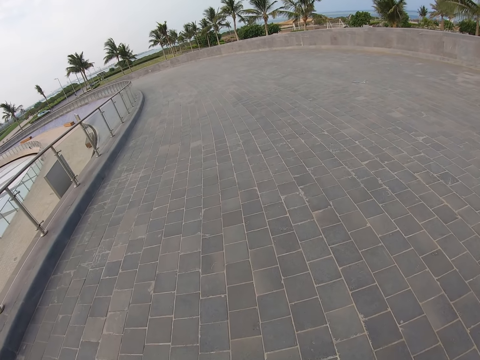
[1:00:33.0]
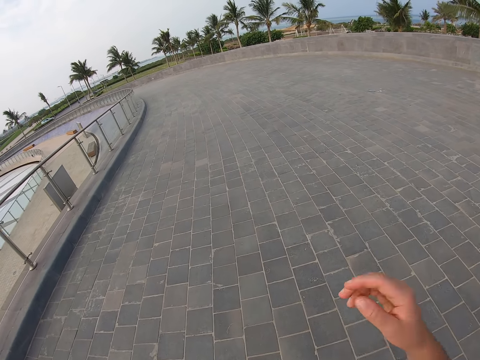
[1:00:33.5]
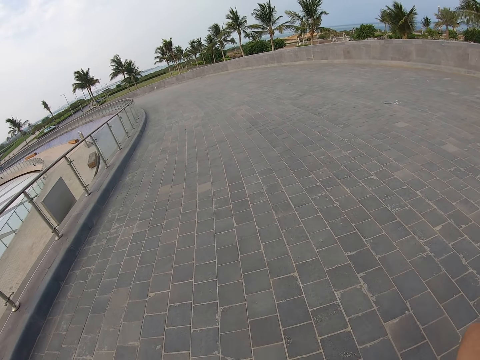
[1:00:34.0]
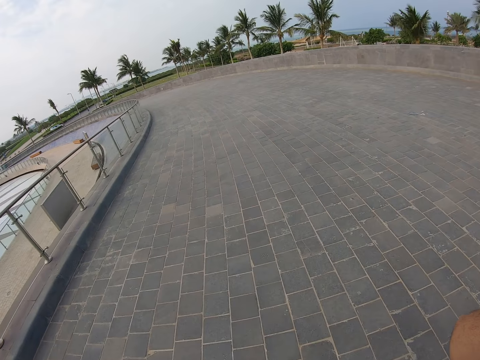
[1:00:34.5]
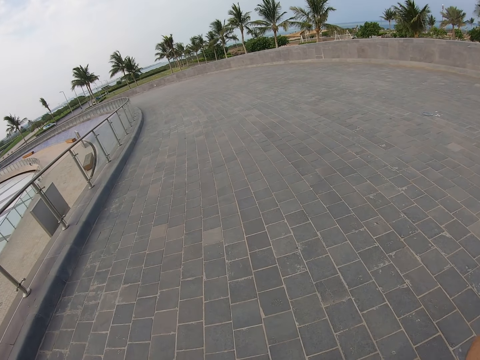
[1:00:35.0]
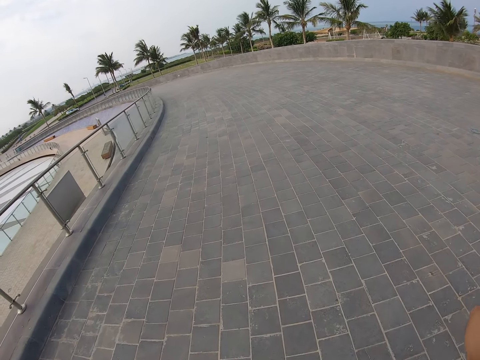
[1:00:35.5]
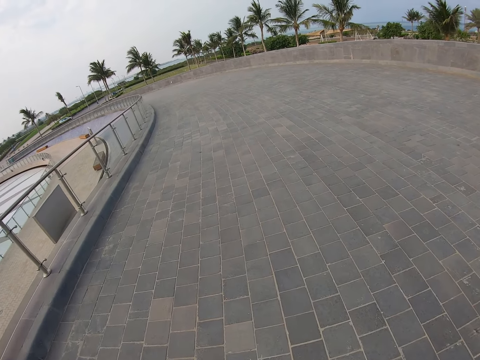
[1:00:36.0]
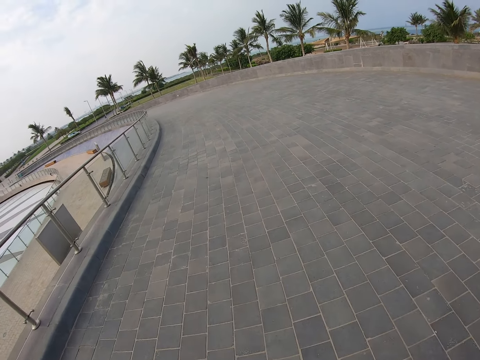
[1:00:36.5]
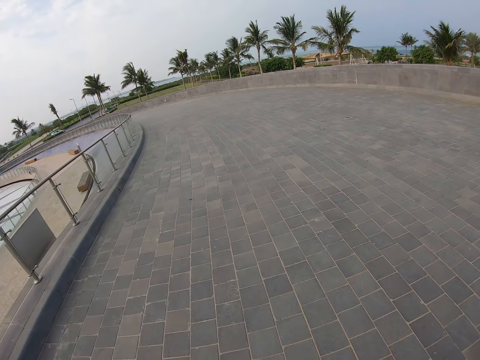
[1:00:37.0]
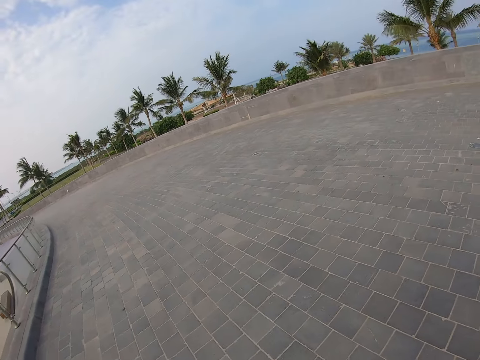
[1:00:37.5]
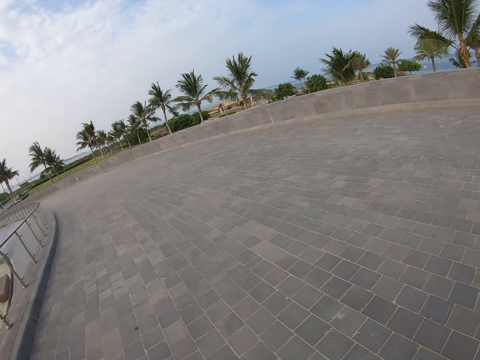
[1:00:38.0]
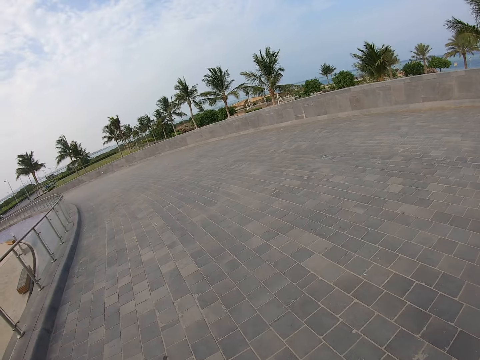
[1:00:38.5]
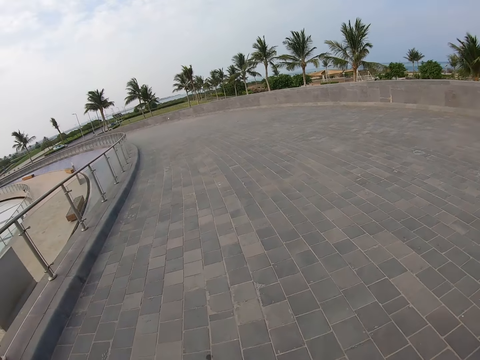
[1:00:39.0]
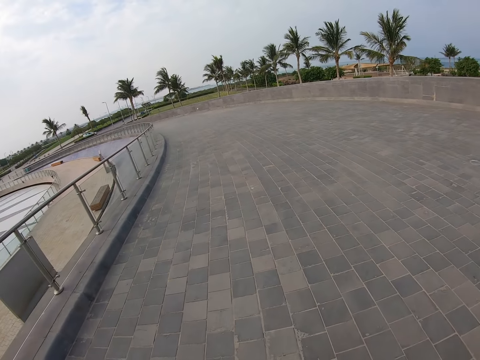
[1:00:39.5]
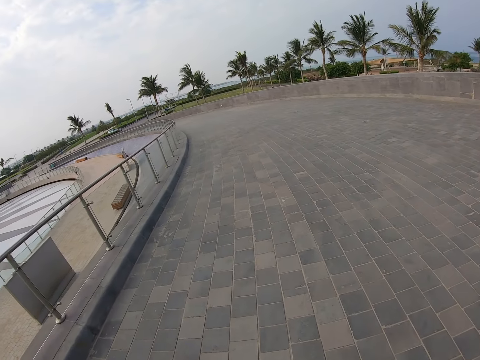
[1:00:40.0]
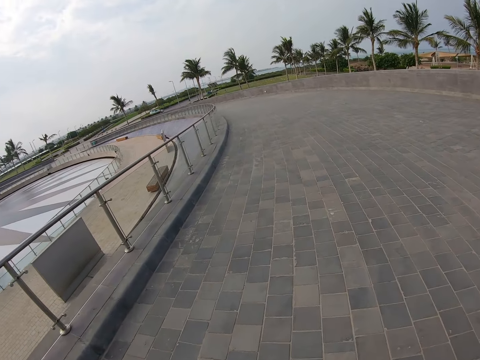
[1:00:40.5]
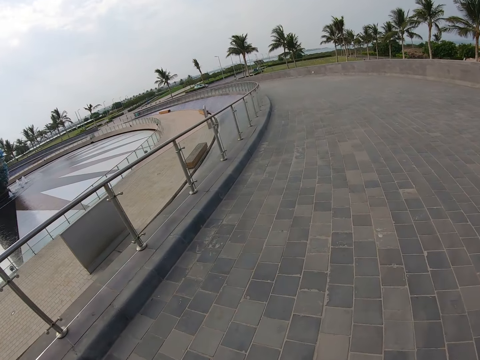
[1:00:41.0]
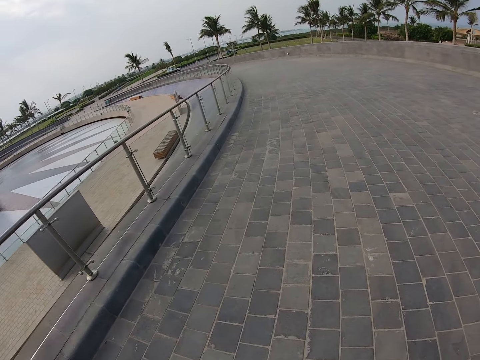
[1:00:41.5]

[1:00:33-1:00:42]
The camera wearer touches the face using the right hand. They walk on the pavements around the compound.

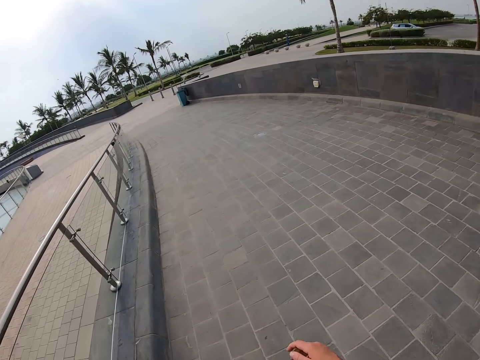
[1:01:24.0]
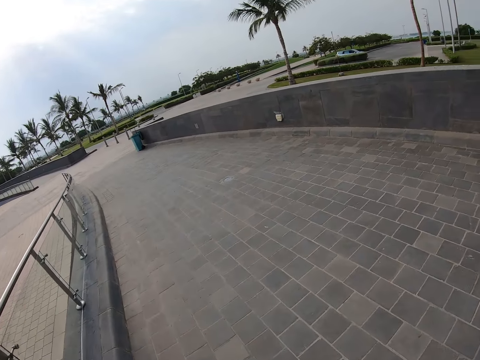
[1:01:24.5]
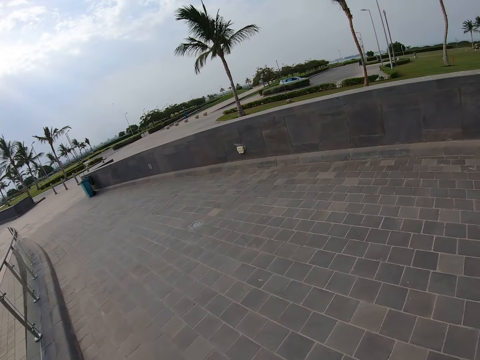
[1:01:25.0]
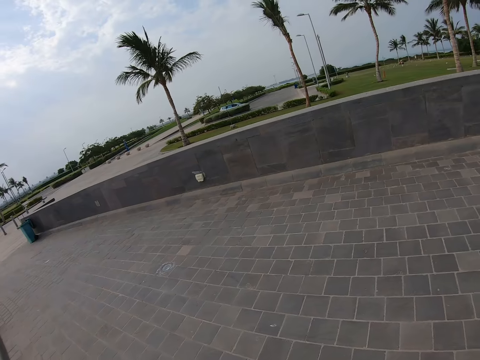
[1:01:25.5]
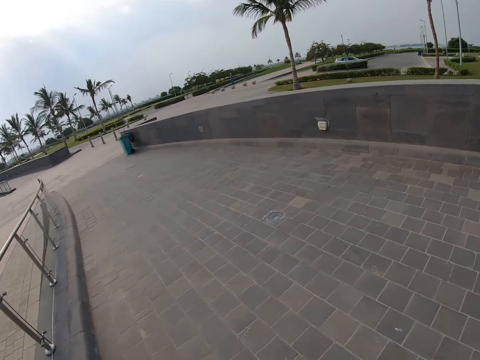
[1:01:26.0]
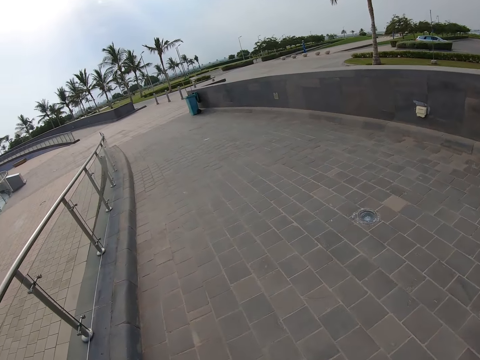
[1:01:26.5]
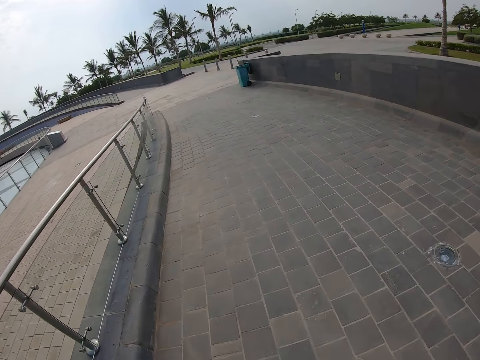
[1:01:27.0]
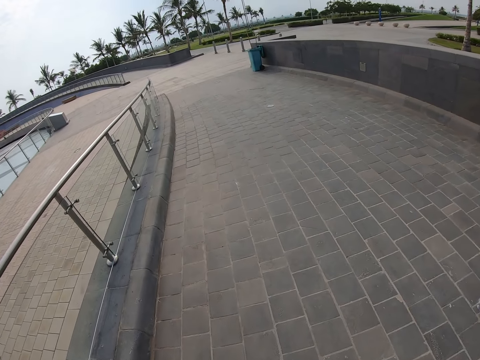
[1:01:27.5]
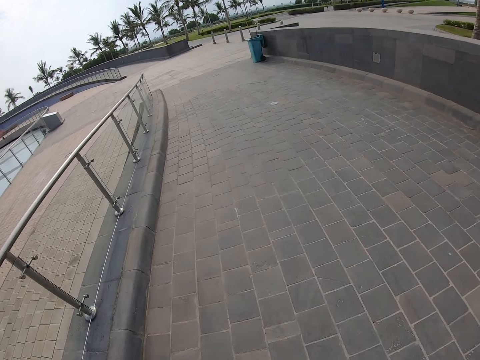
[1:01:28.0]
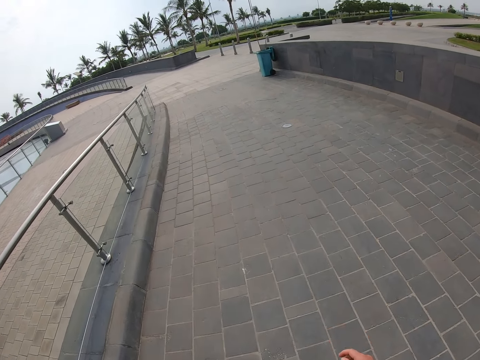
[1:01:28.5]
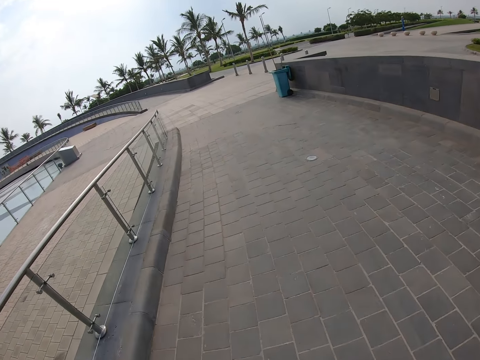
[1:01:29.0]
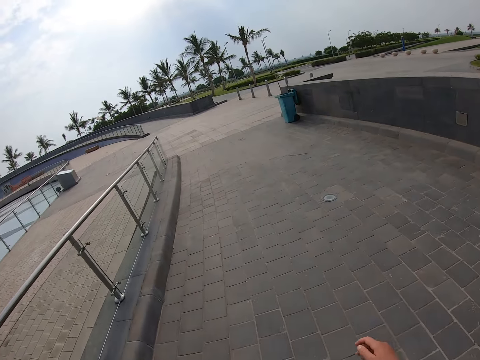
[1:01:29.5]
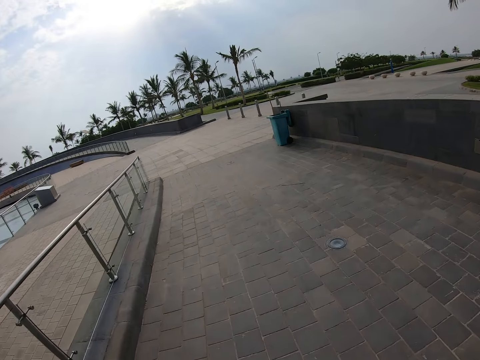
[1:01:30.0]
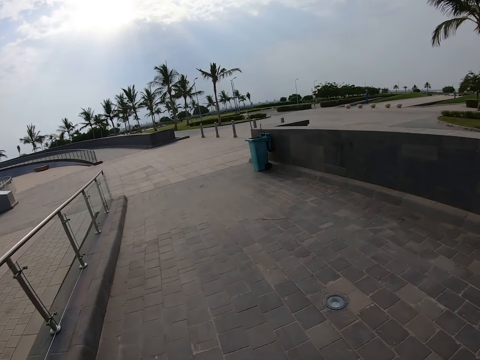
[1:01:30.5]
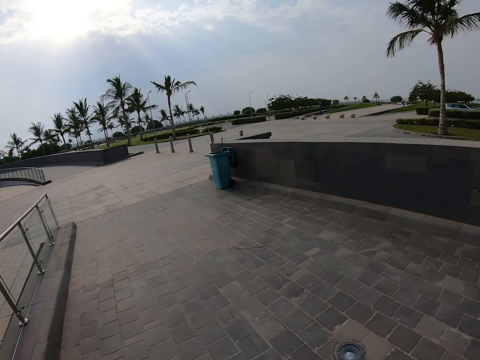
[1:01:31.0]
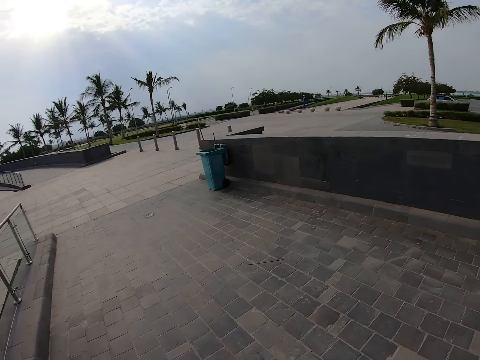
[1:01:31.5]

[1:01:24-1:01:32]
The camera wearer looks around the compound. They walk around the compound.

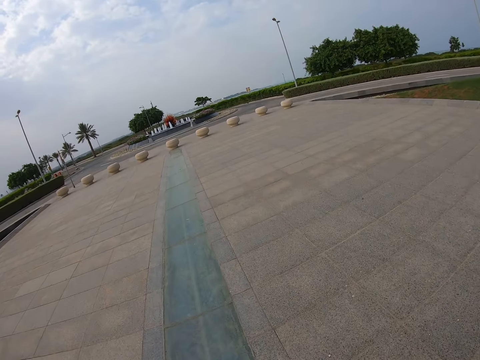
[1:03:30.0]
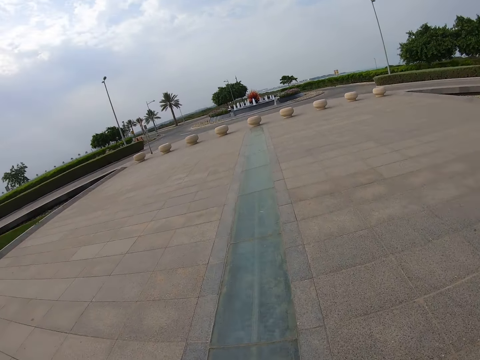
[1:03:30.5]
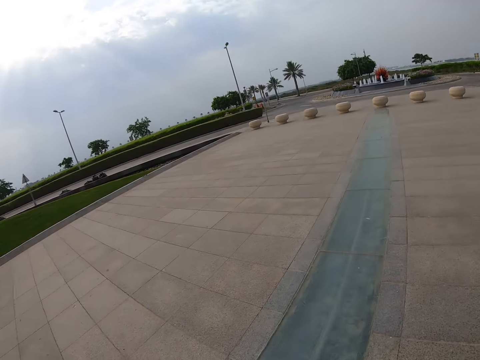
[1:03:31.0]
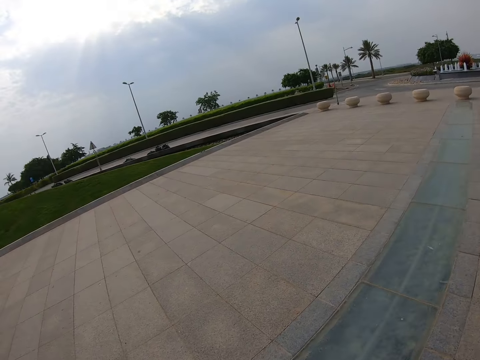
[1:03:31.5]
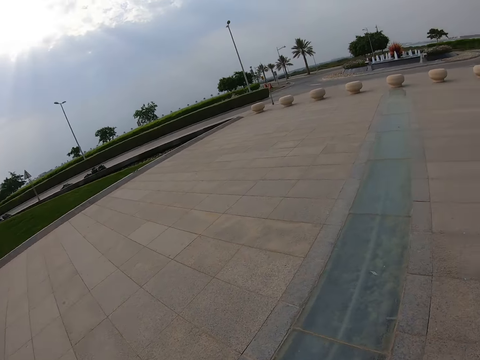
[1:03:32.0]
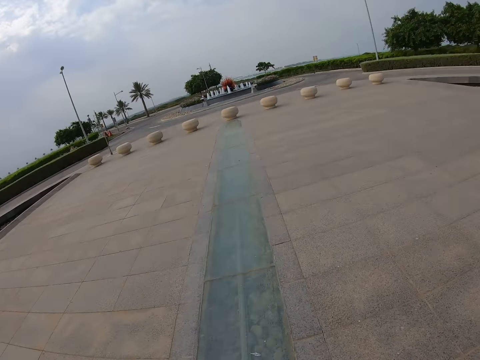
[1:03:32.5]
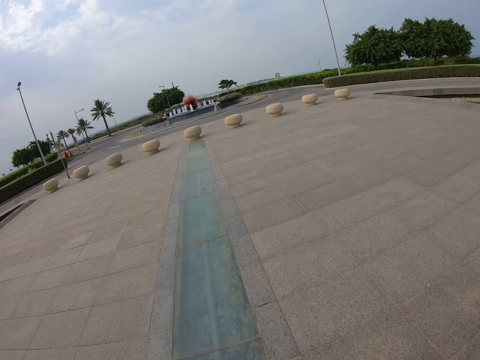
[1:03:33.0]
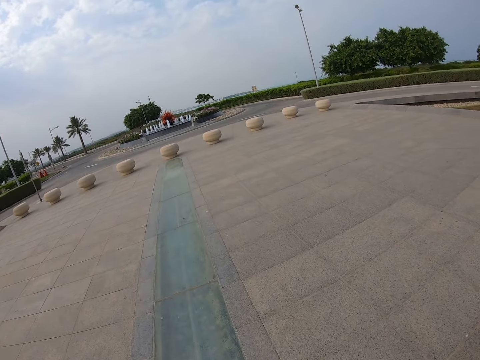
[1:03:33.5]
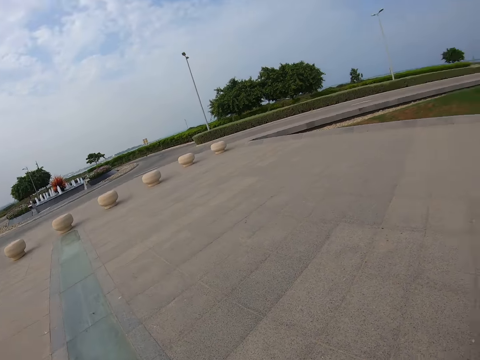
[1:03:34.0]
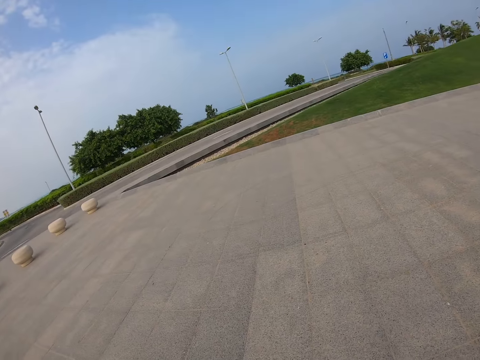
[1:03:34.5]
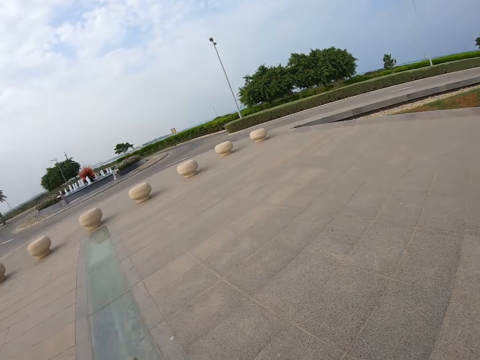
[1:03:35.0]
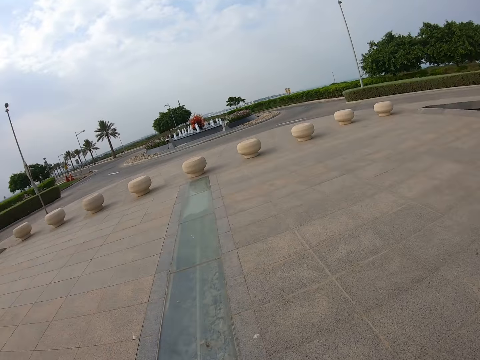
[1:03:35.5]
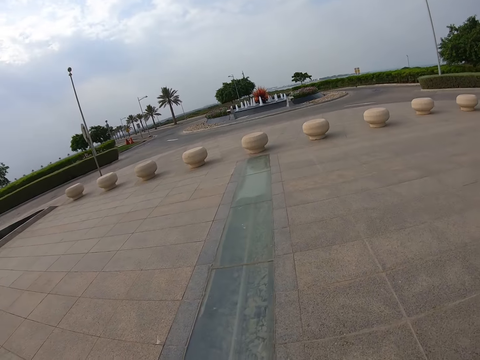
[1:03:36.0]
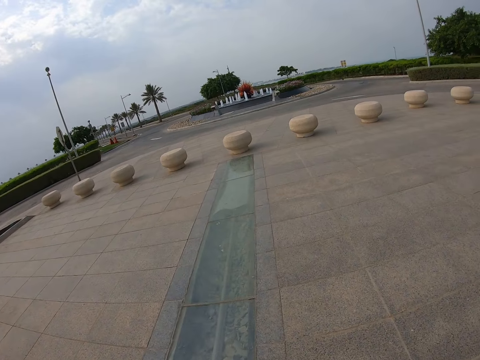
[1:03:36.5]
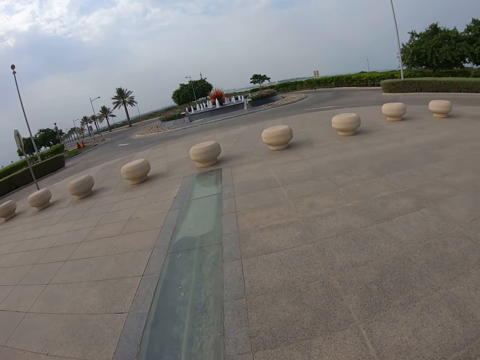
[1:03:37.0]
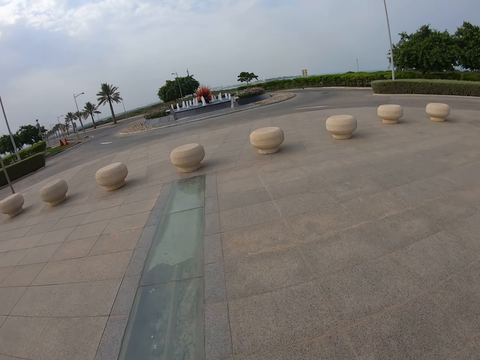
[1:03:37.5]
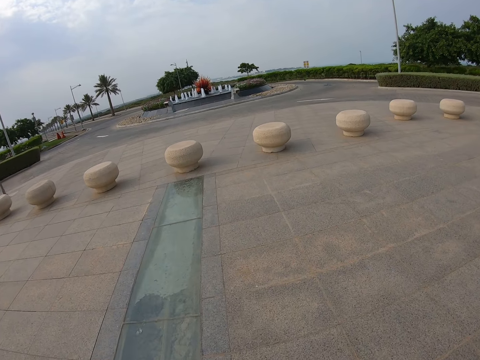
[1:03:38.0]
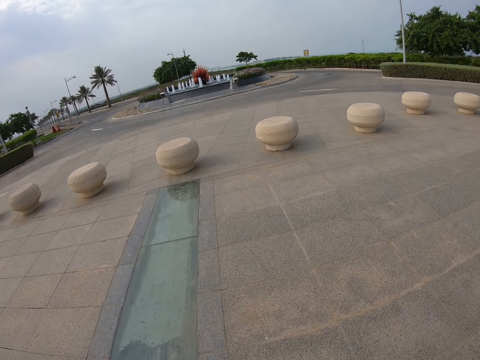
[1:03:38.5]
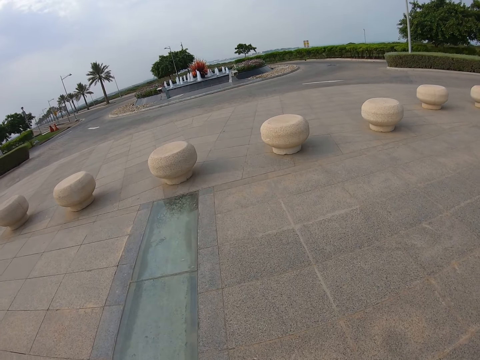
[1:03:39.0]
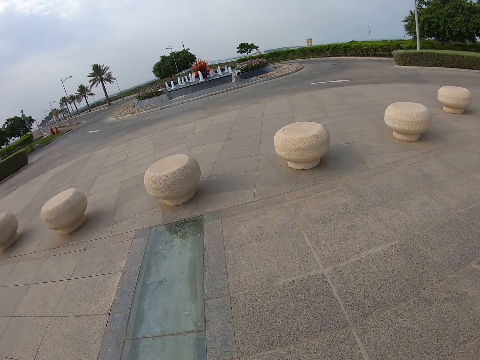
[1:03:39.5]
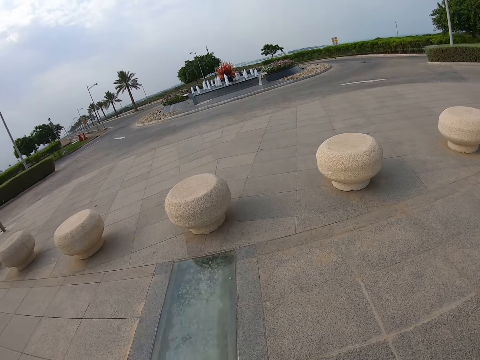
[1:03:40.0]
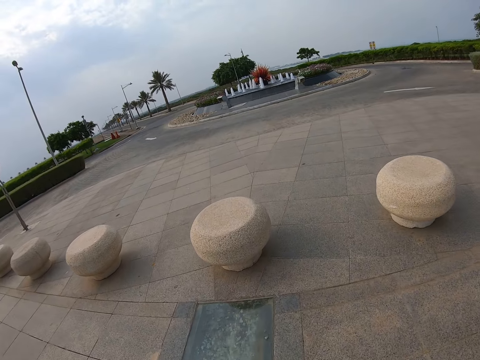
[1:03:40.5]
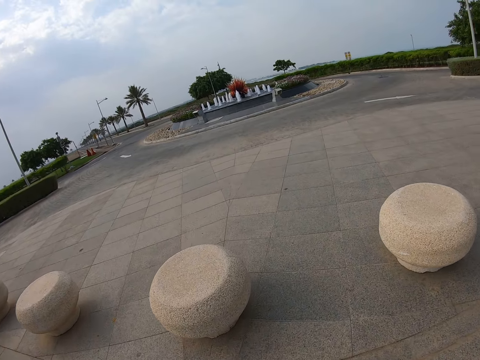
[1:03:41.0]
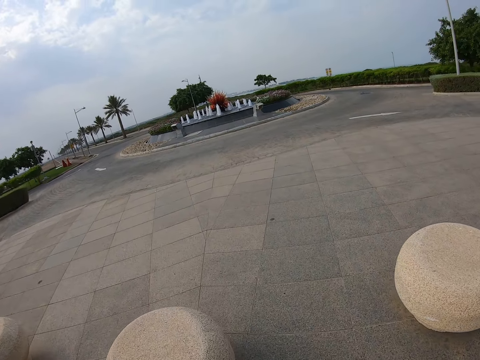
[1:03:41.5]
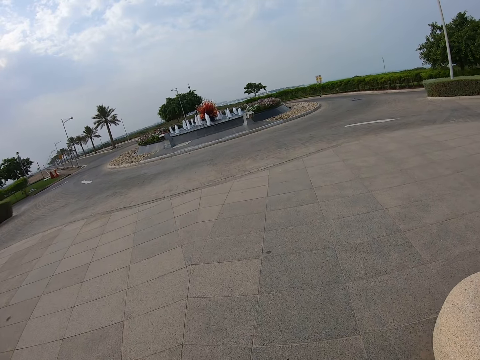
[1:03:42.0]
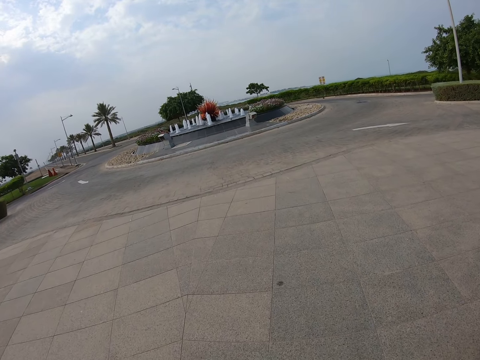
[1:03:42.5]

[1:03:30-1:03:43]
The camera wearer looks around the compound. They walk around the compound.
